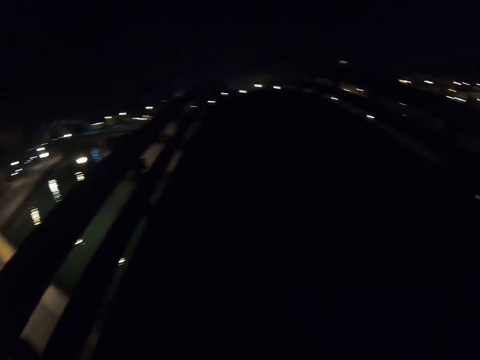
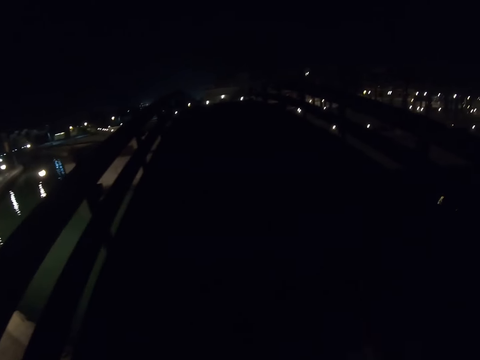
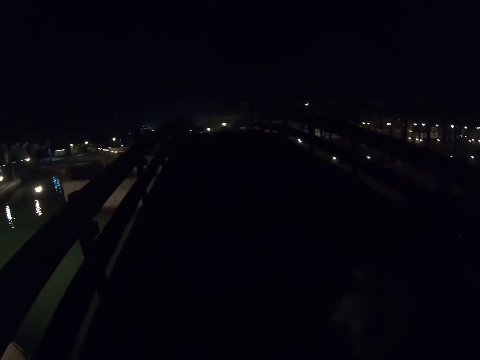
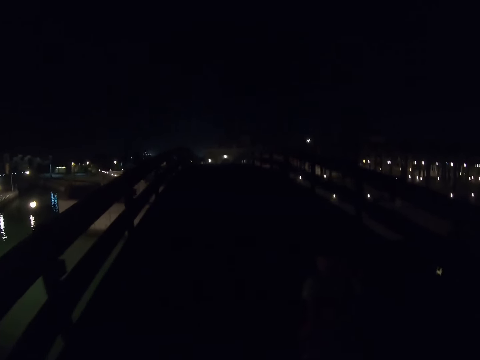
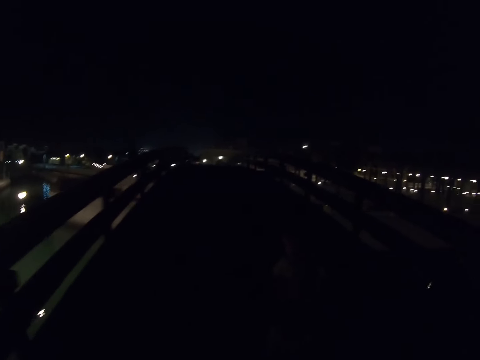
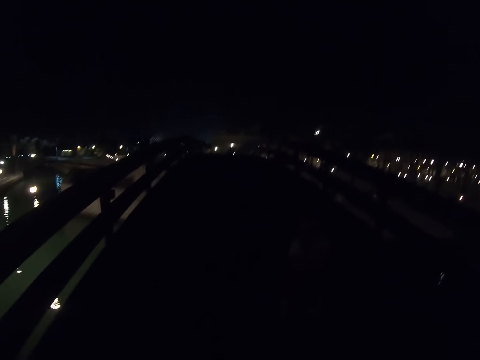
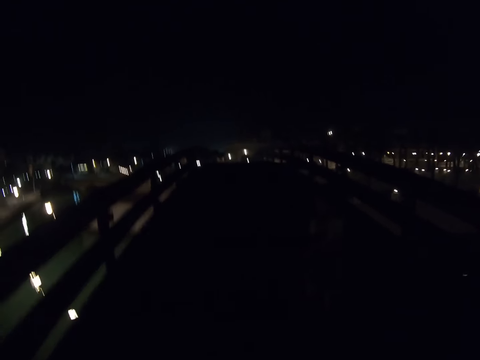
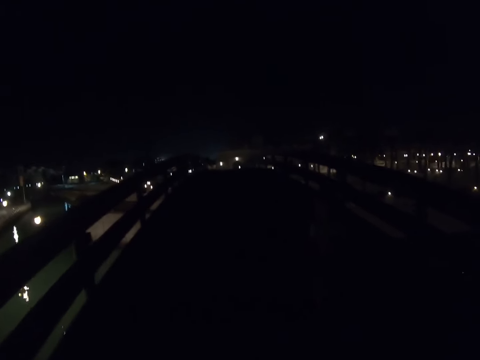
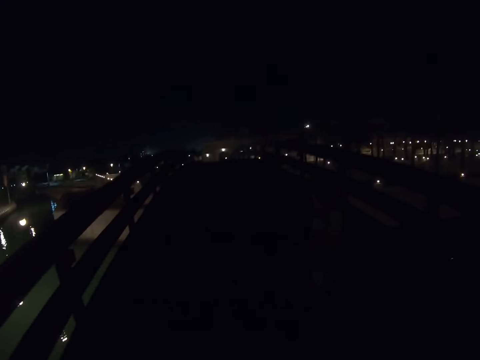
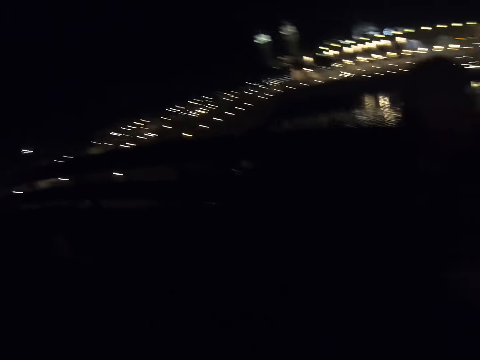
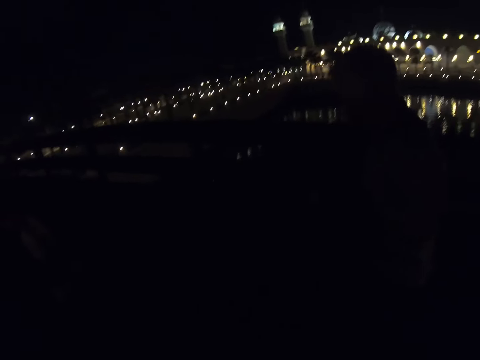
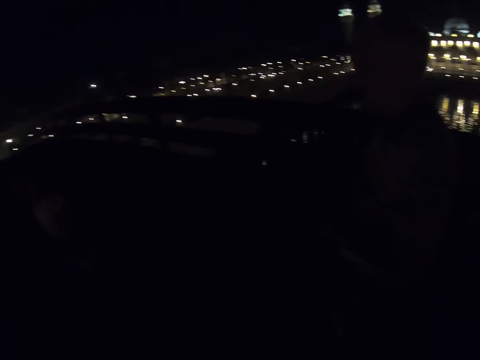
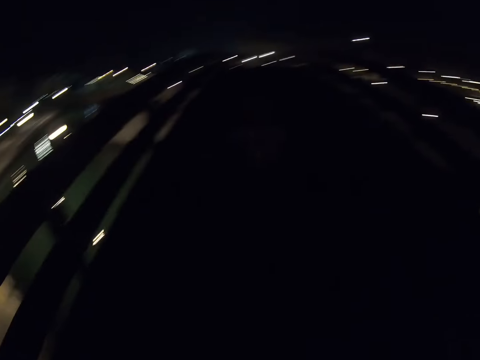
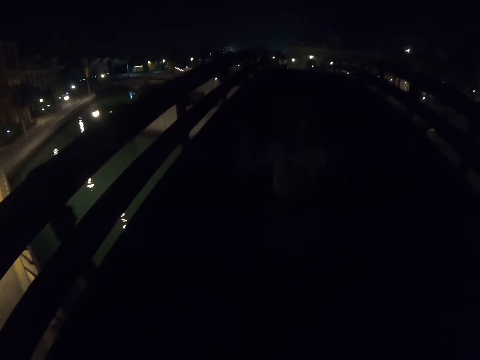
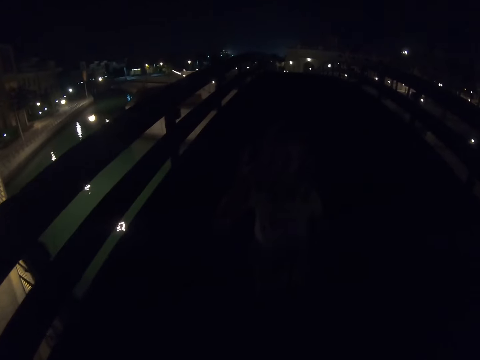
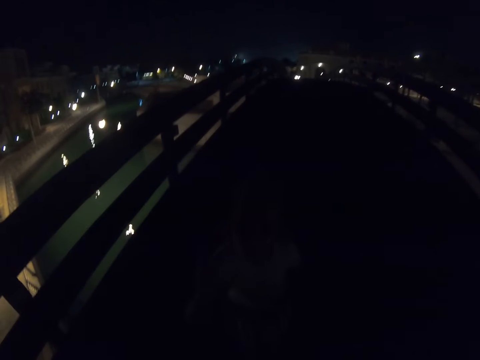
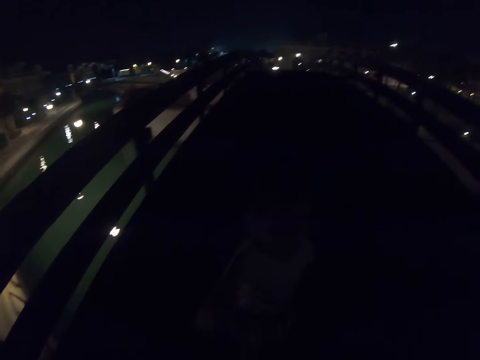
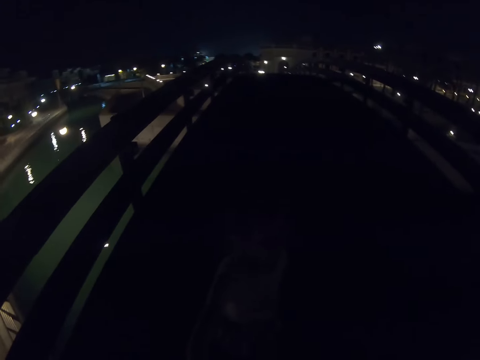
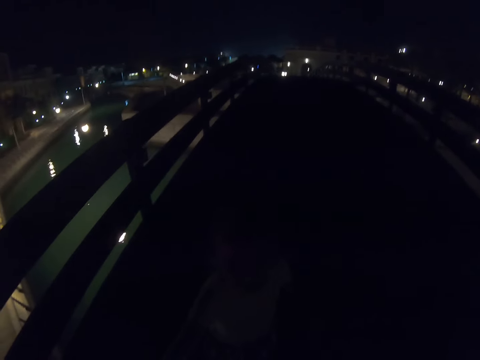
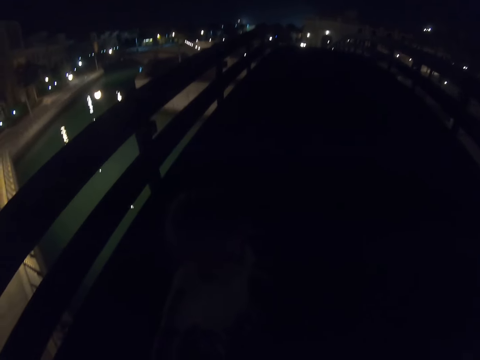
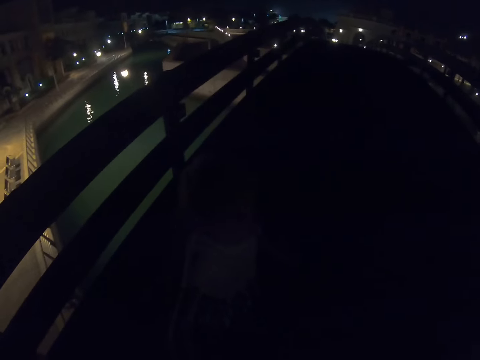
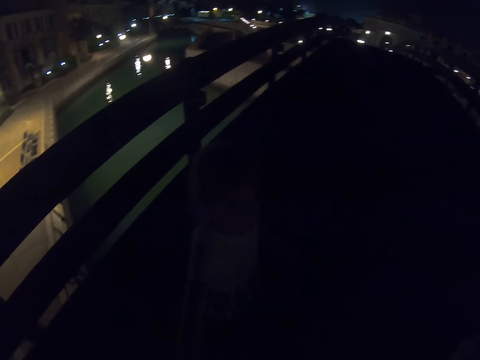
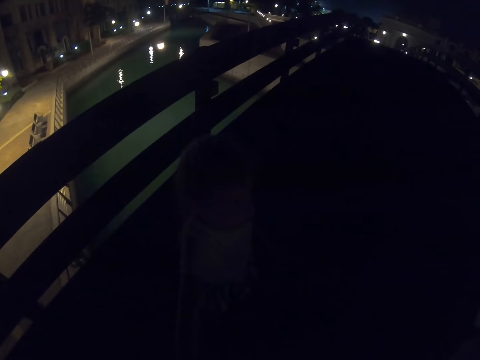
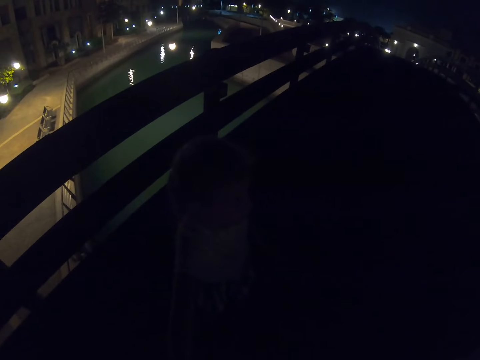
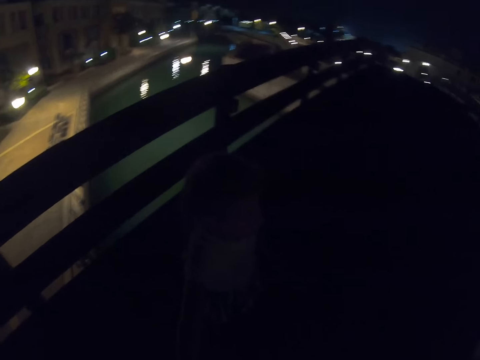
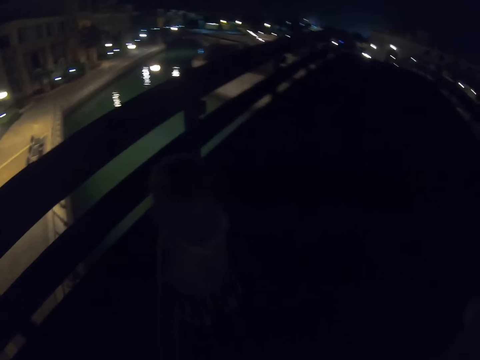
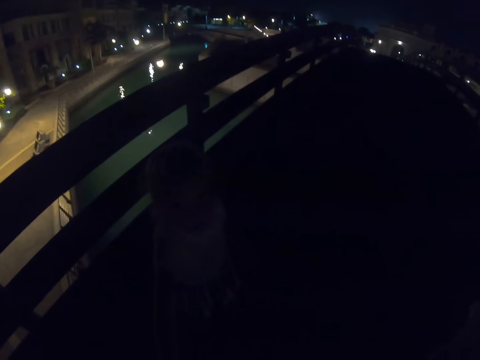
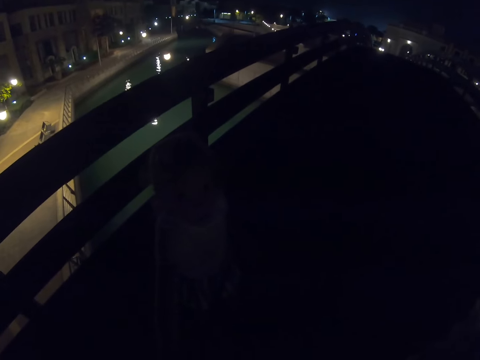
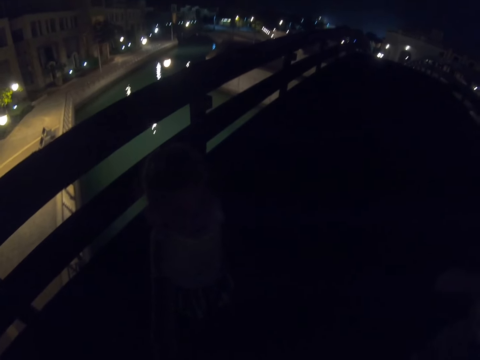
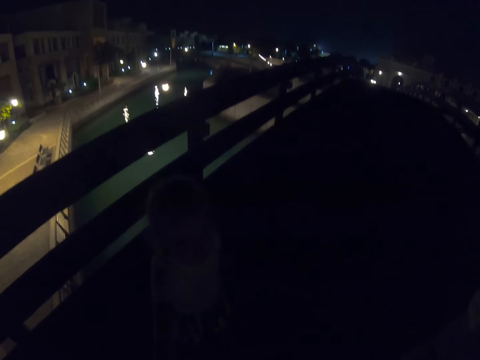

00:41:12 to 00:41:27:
A person runs past the camera wearer. Another person walks next to the camera wearer. The camera wearer stops. Someone stretches out her hands towards the camera wearer. The first person stands in front of the camera wearer.

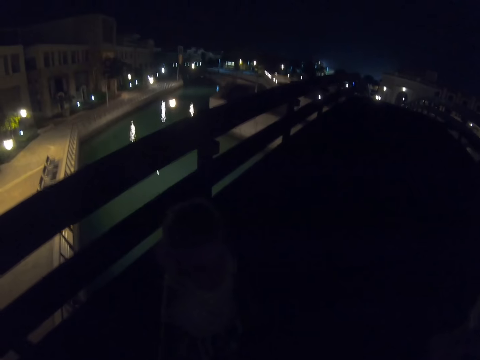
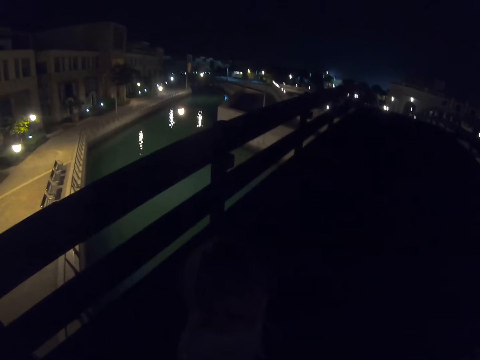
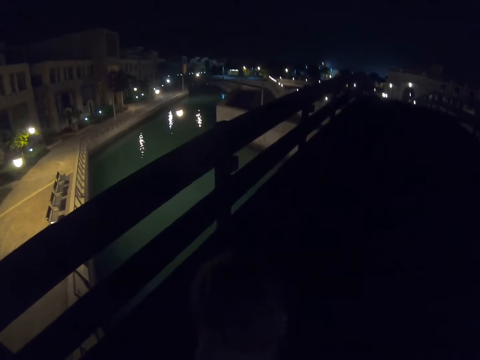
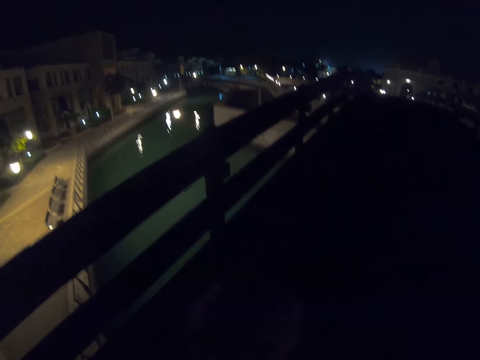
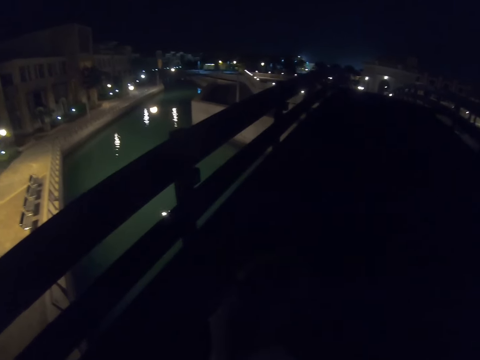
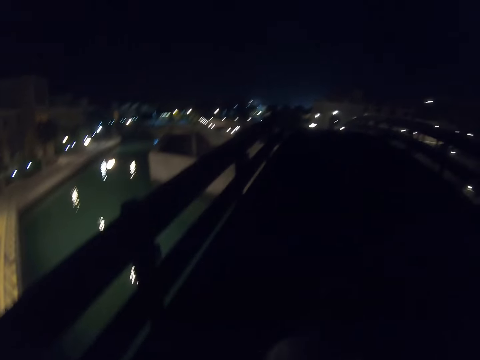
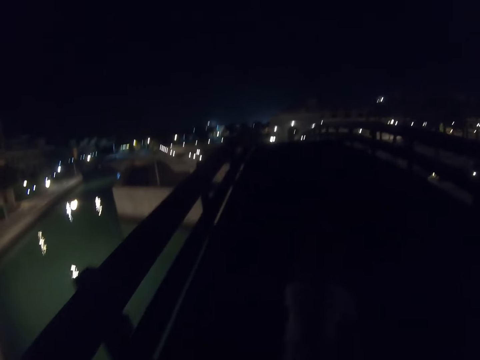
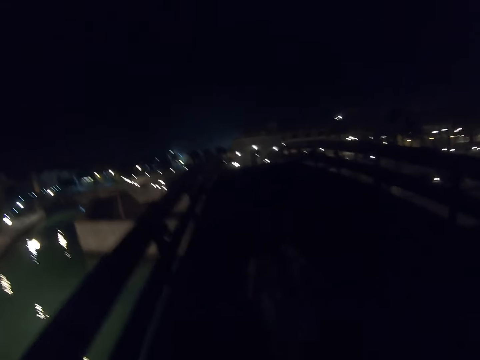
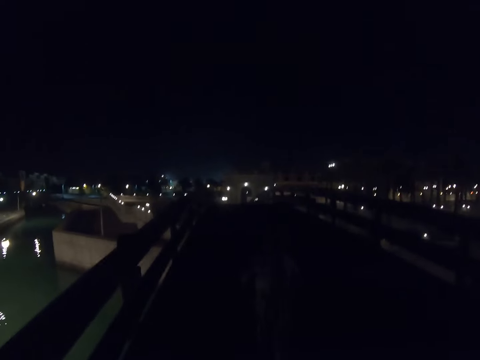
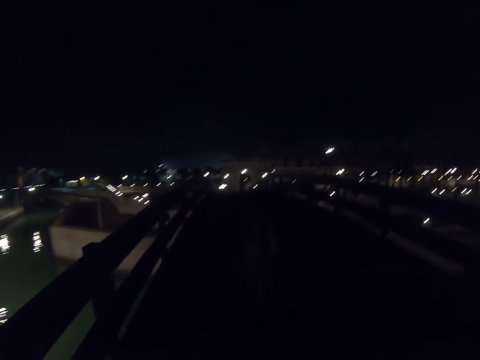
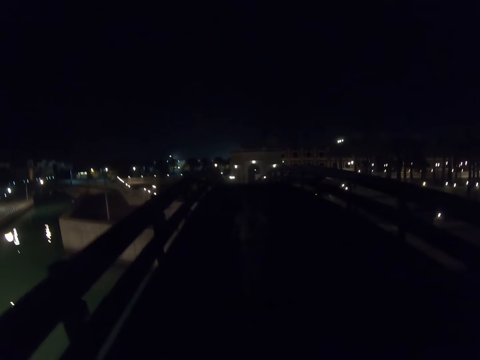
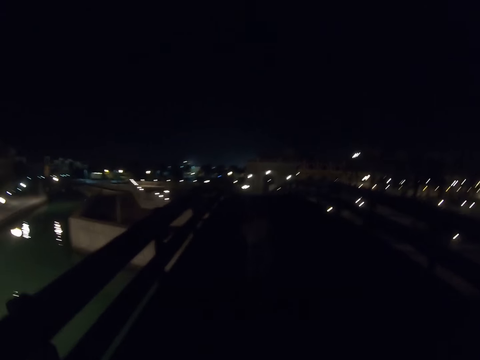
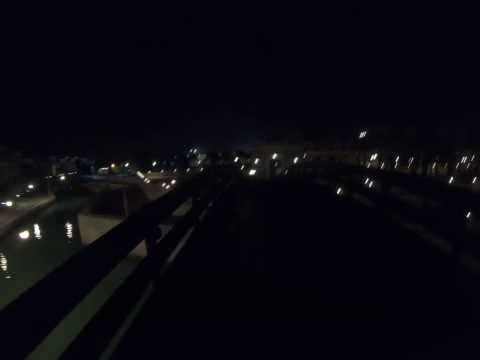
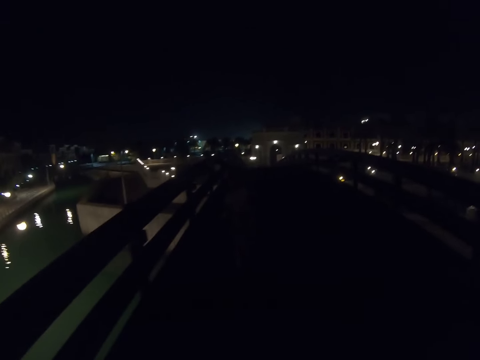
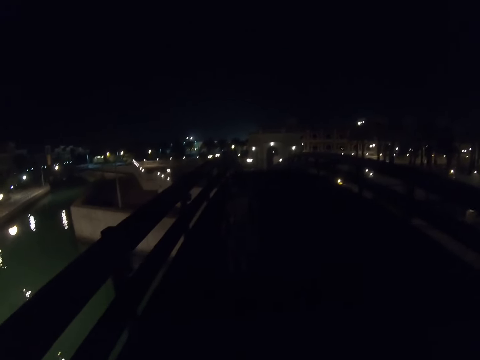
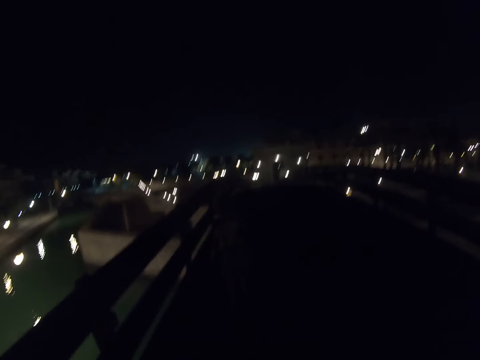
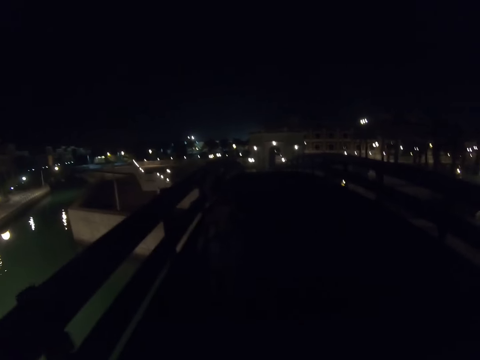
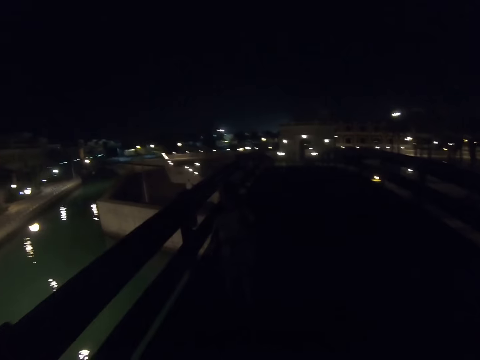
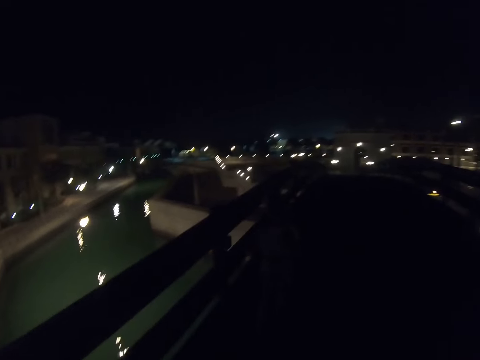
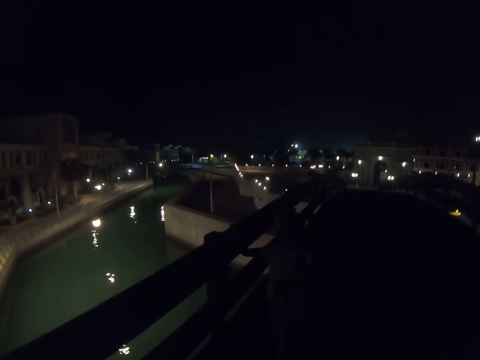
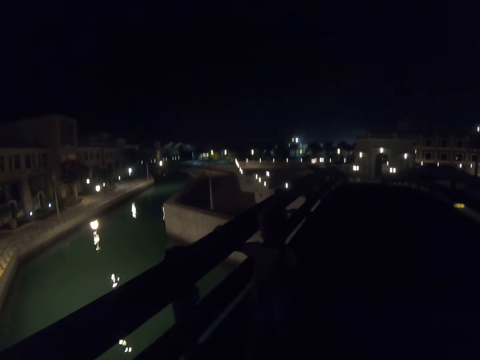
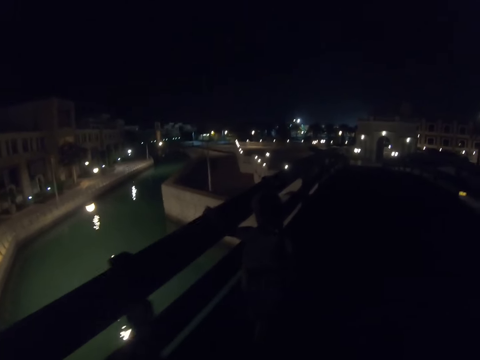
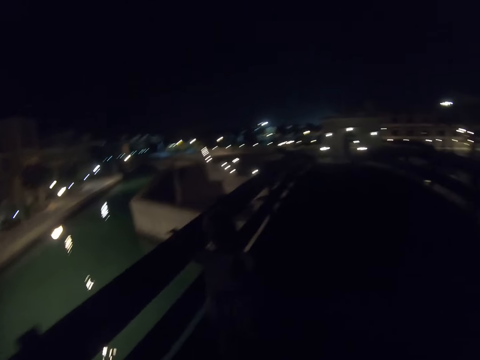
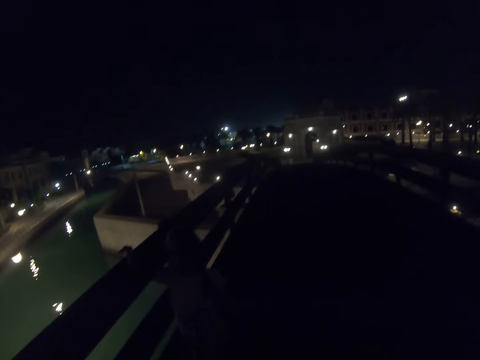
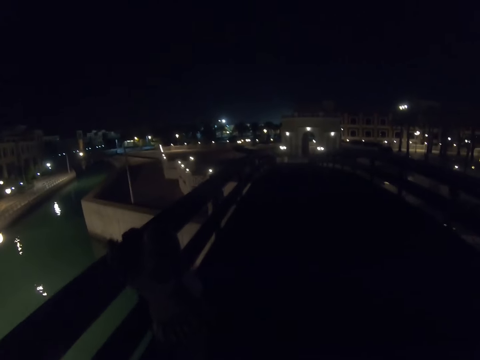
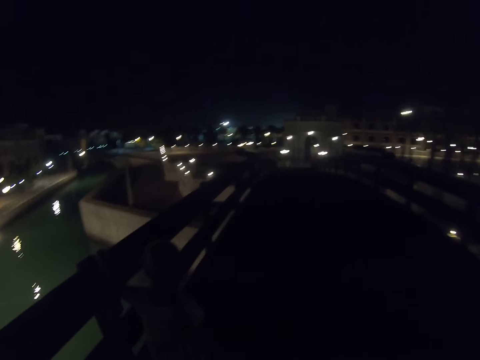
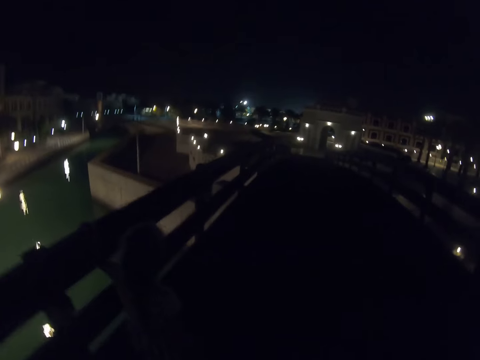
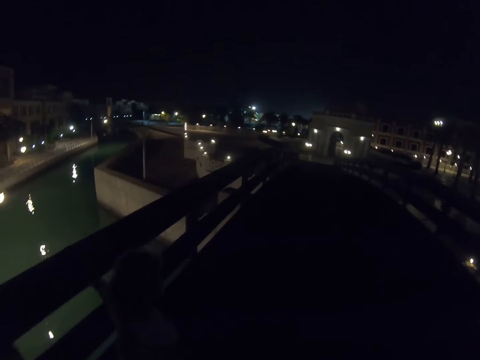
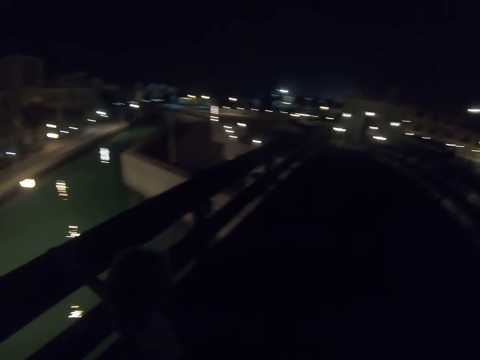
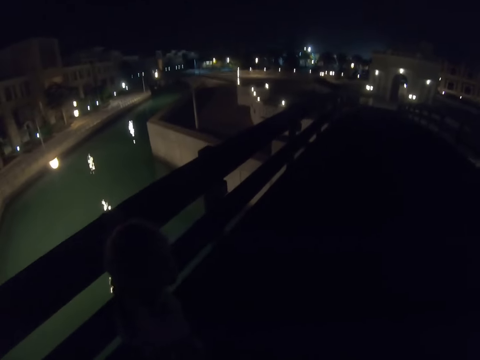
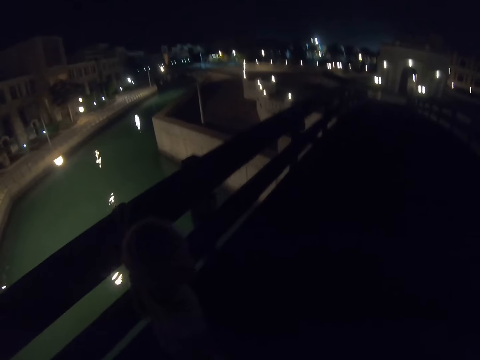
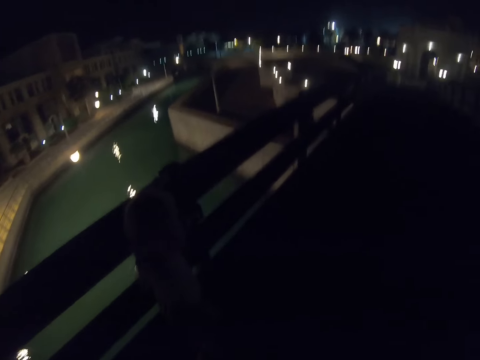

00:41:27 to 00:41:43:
The camera wearer walks on the foot bridge. They walk on the pavement. Someone holds the bridge wood.
